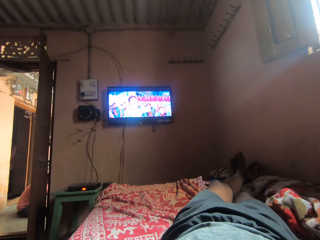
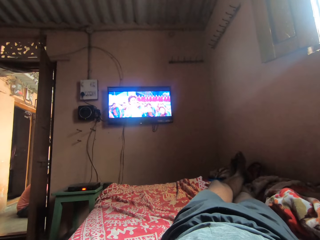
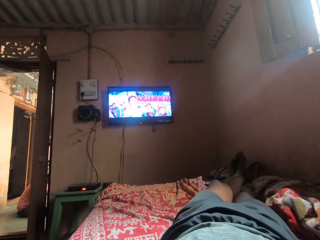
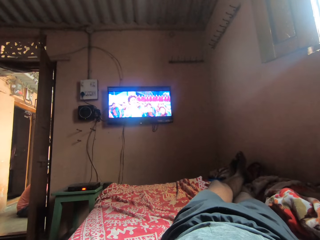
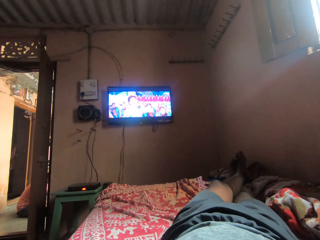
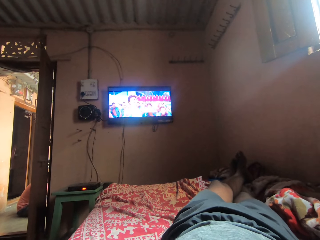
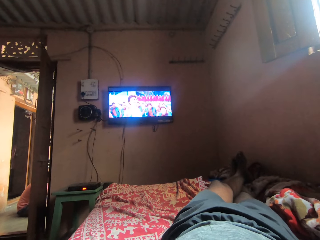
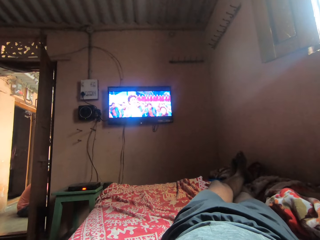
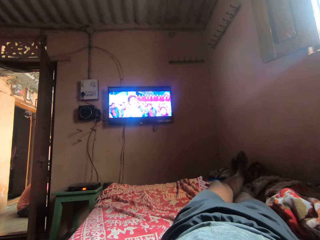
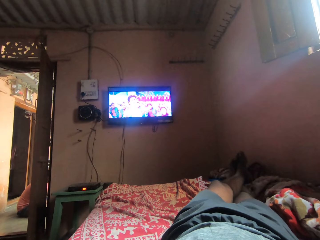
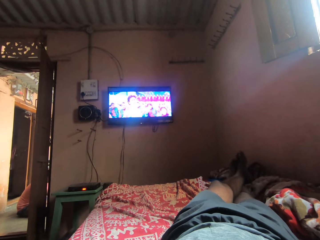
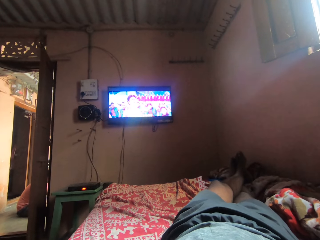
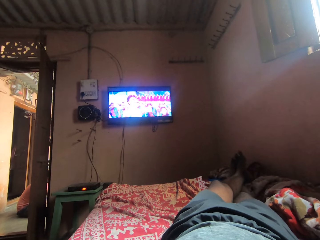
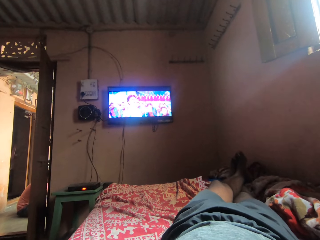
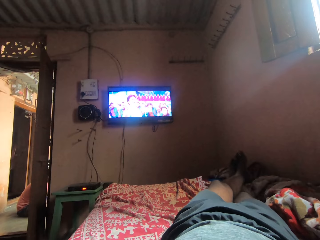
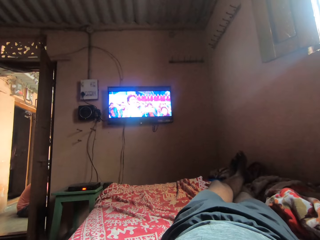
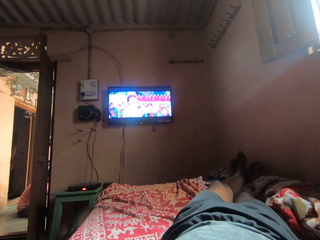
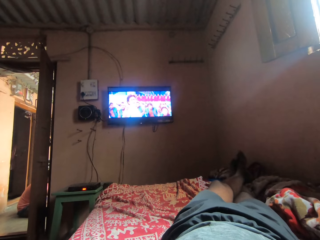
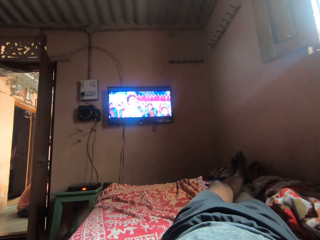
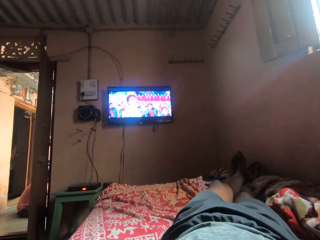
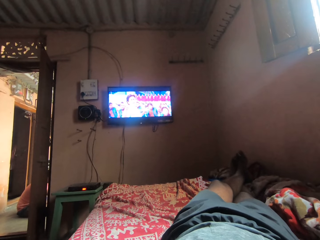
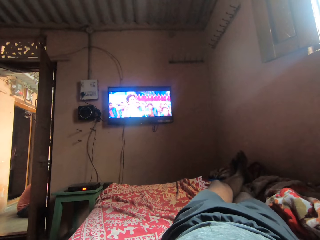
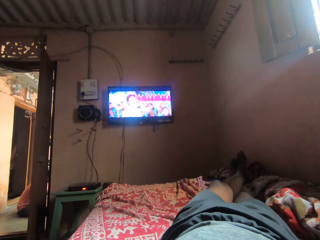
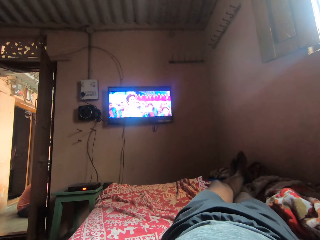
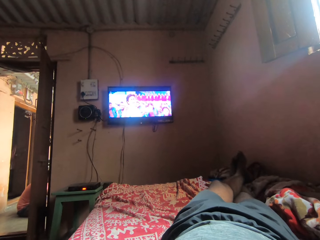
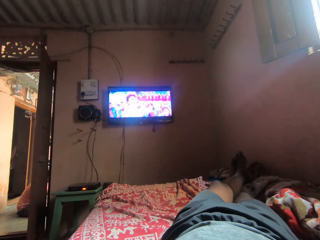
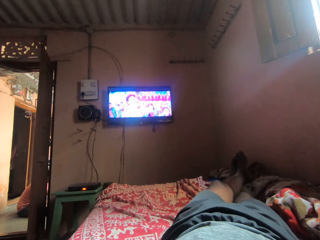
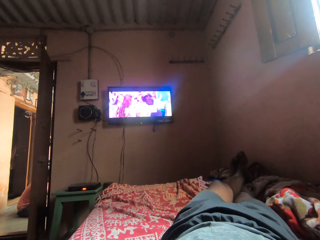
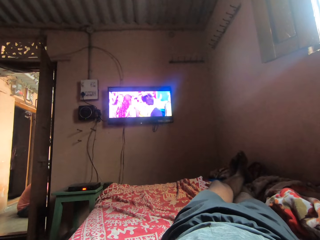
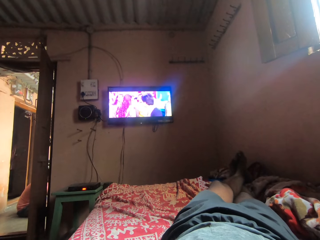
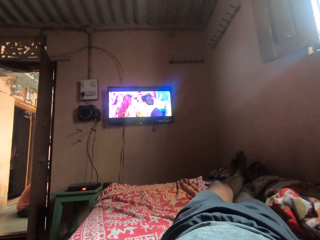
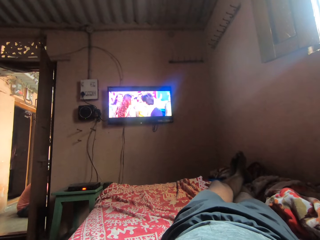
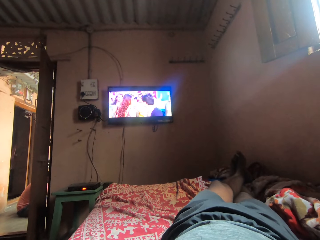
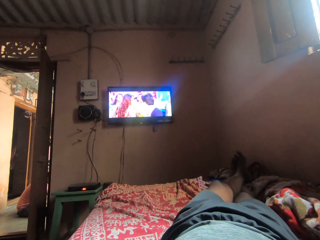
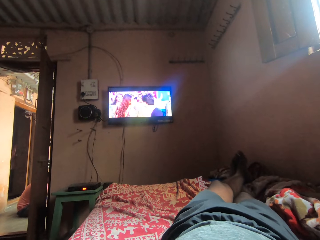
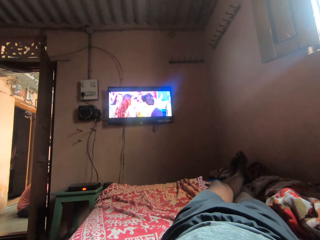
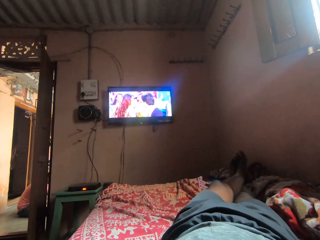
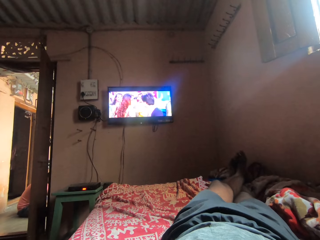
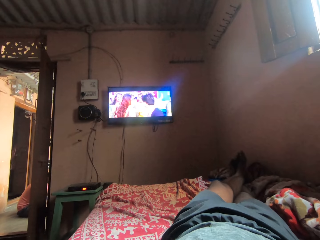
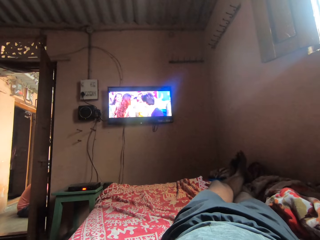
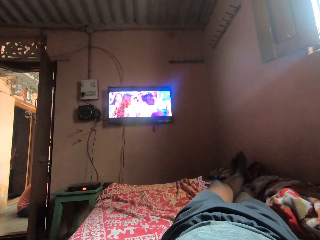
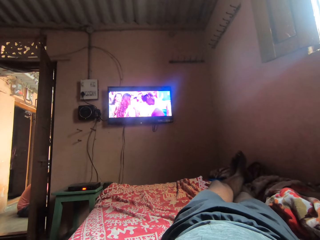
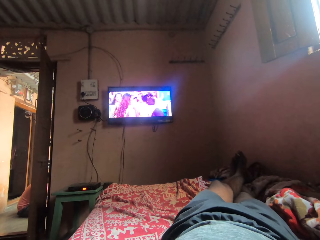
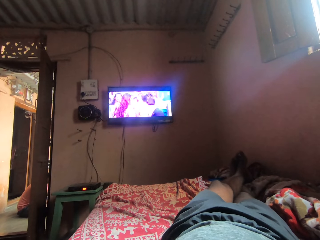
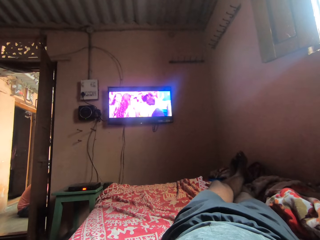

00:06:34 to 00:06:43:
The camera wearer shakes his leg toes.

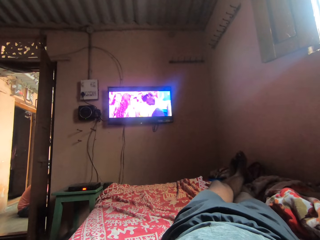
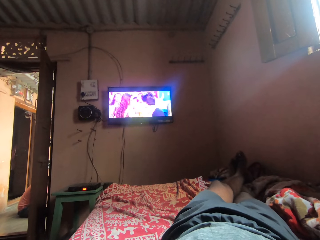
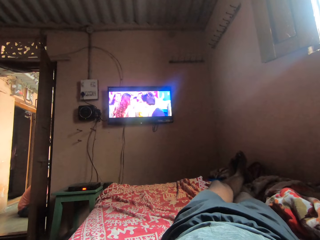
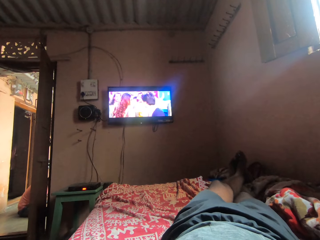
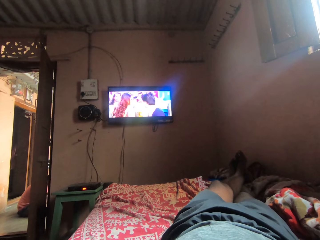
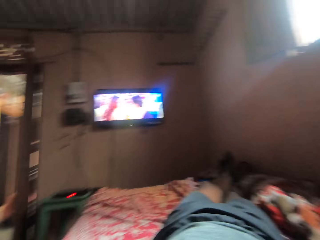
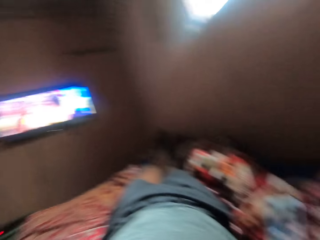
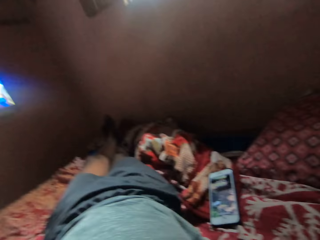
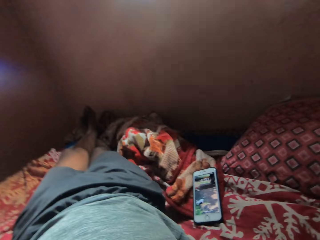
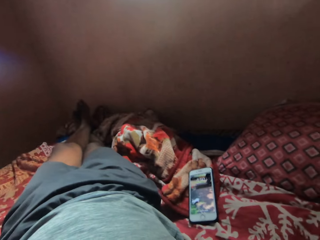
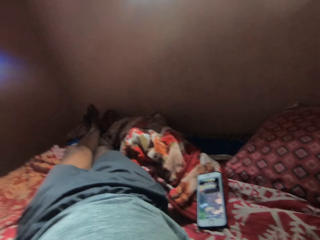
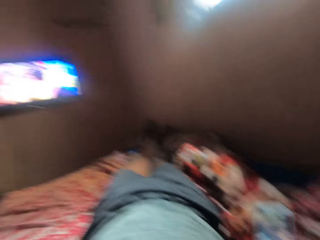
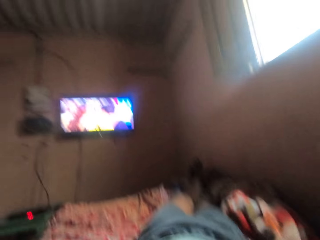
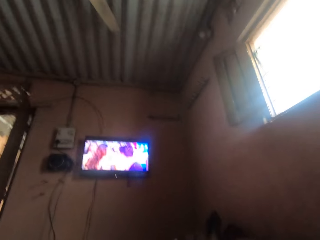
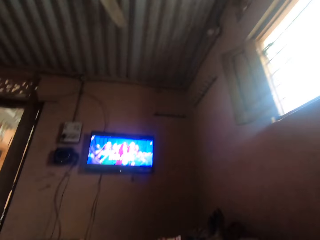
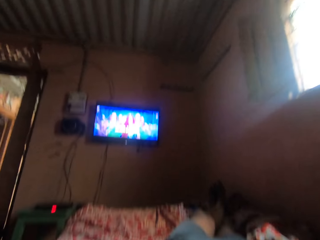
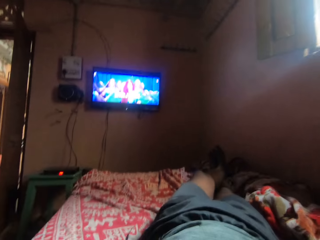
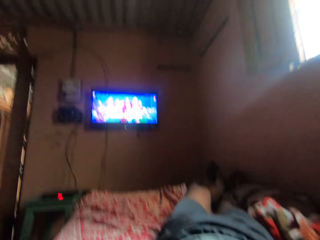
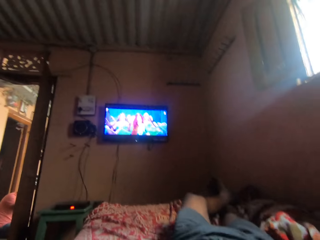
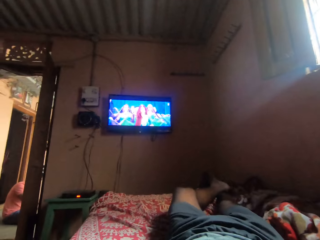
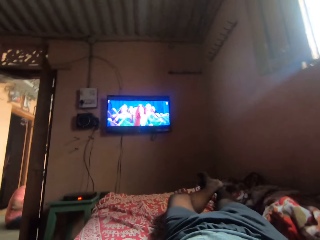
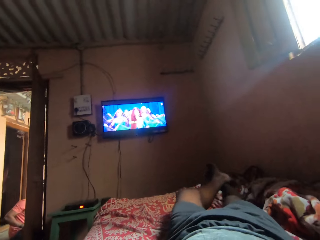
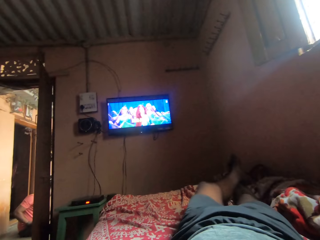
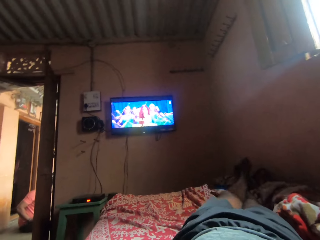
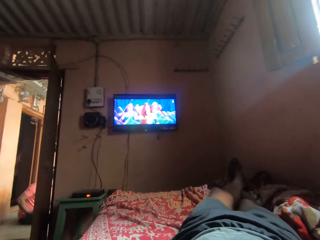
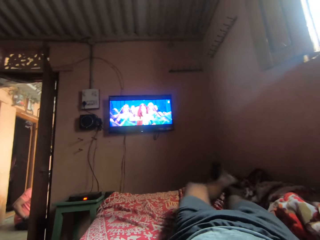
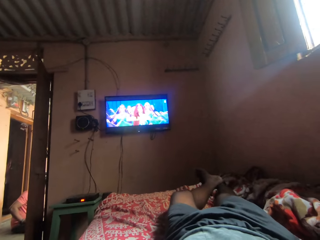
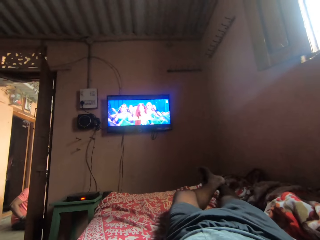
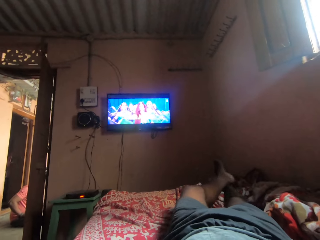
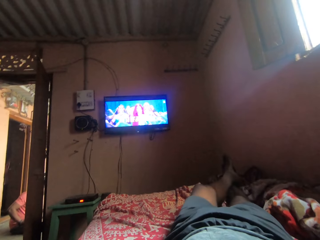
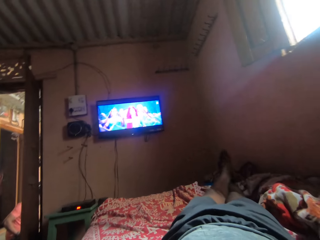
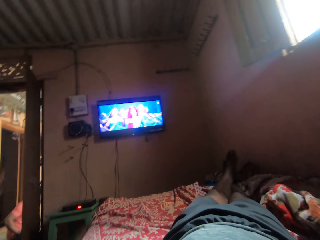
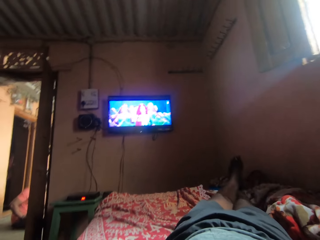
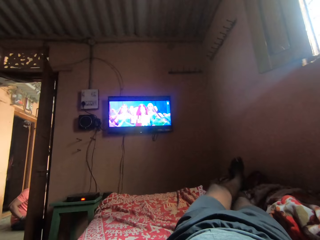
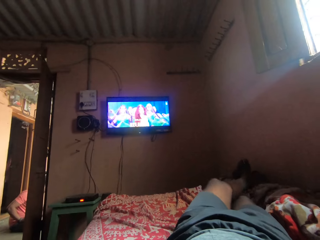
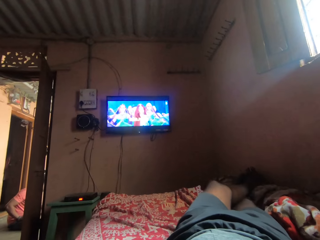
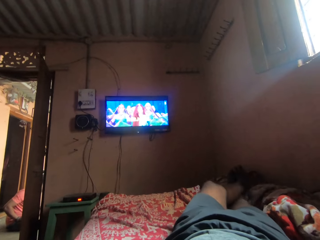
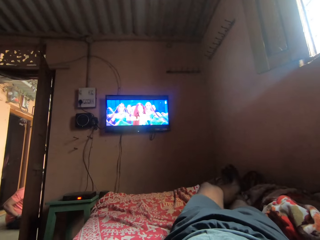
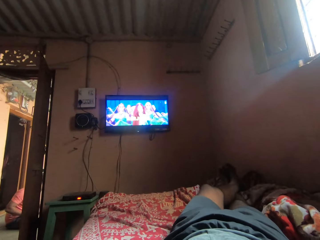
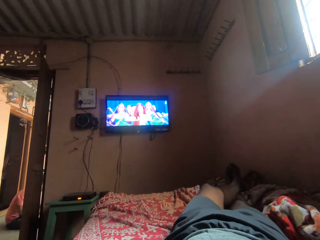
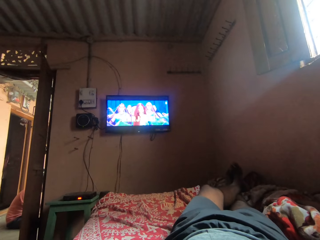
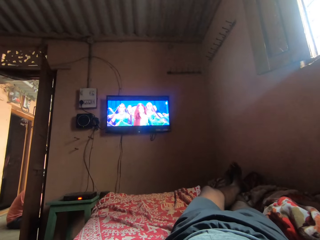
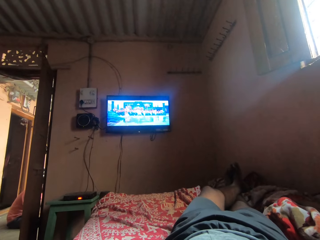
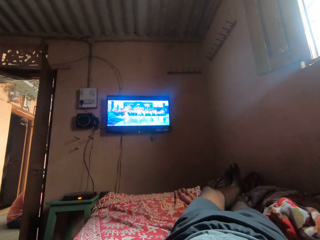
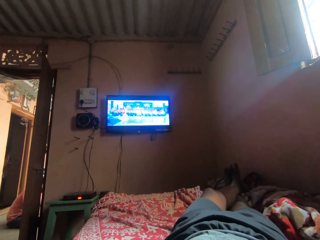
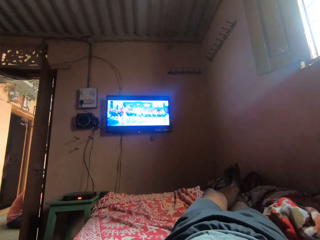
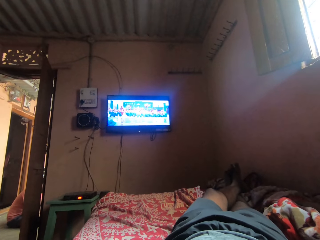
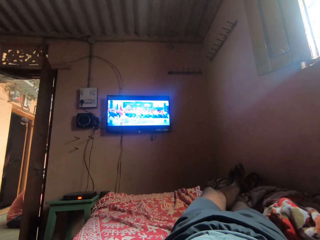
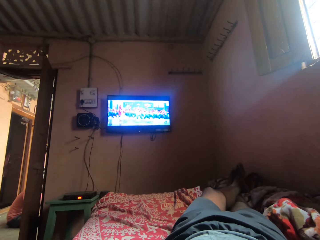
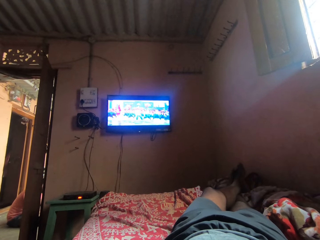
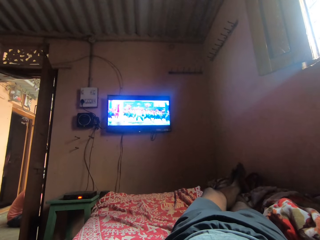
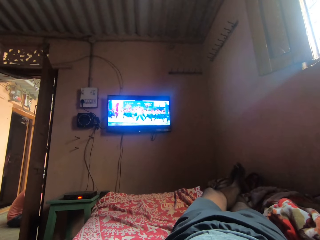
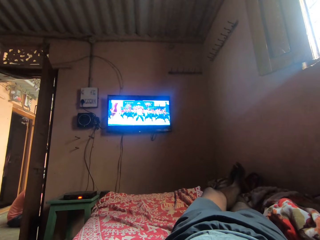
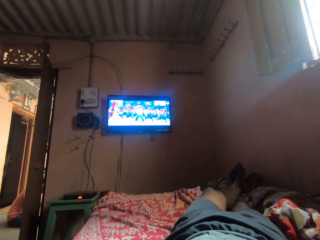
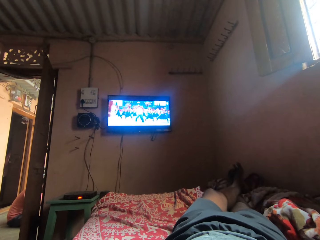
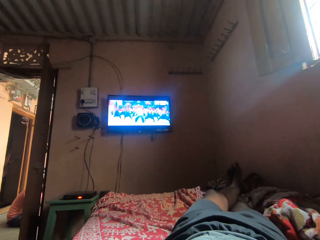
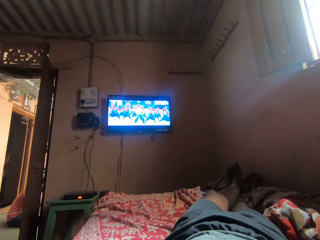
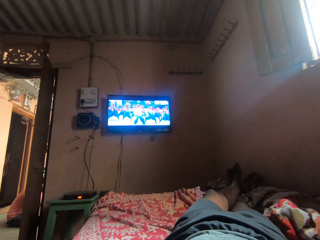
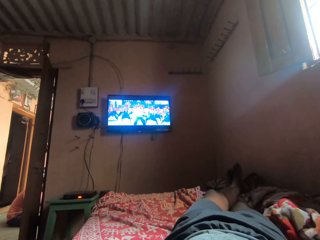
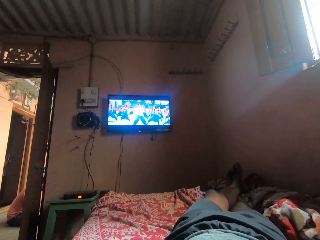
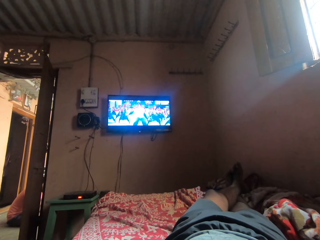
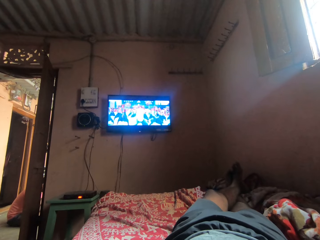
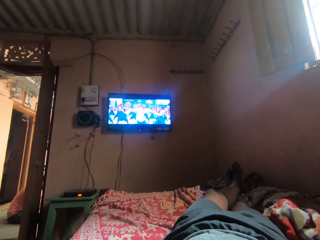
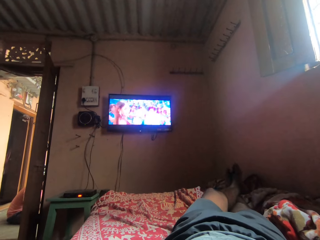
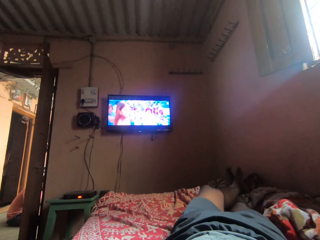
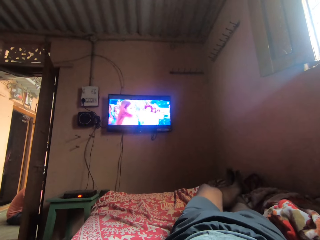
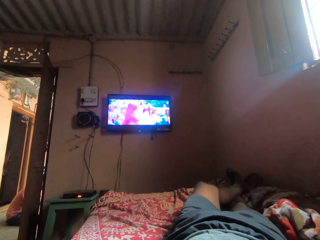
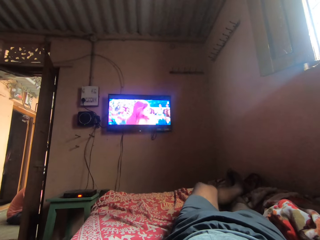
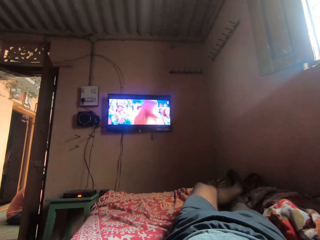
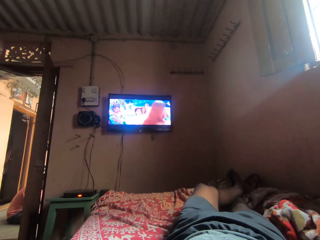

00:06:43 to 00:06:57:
The camera wearer looks around the room. He looks at his phone. He looks around the room. He moves his left leg. He moves sideways on his bed. He watches a television.
